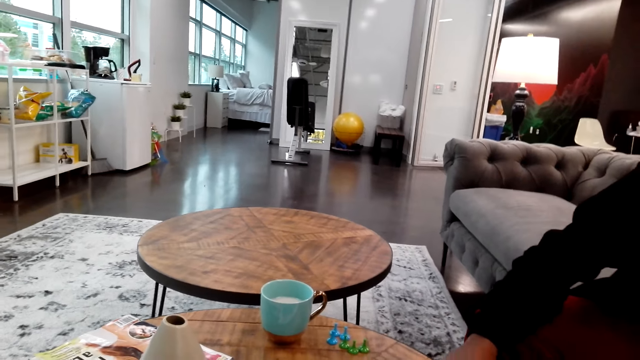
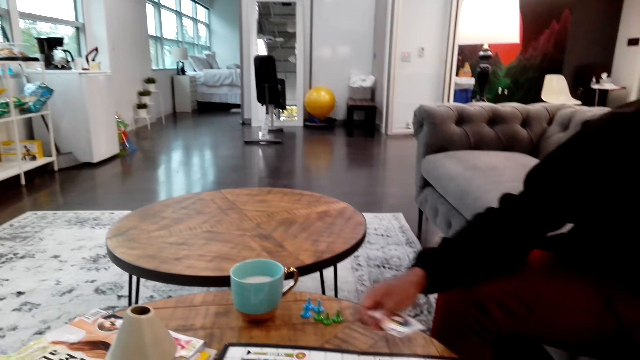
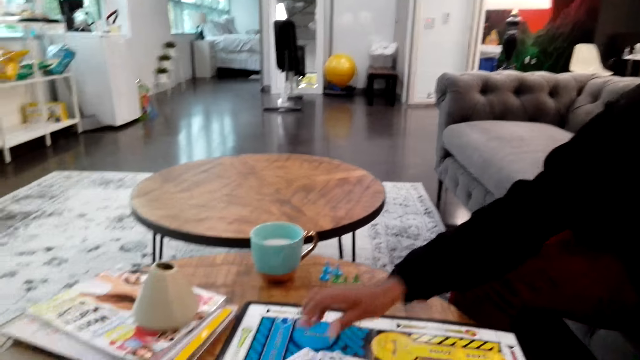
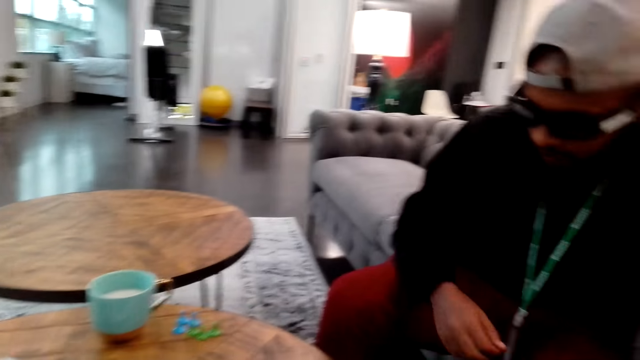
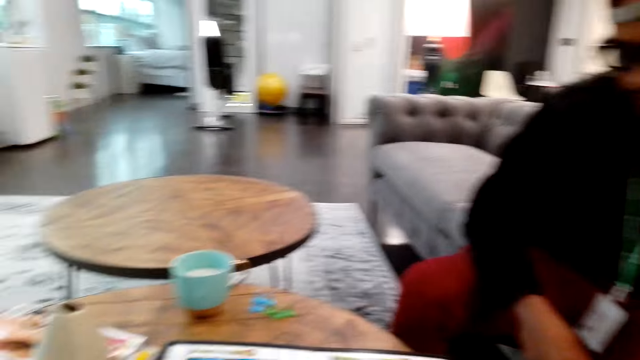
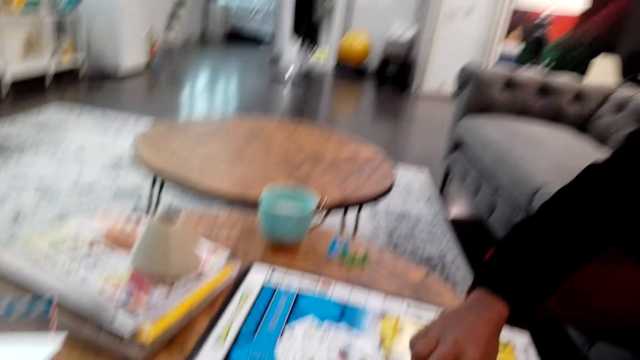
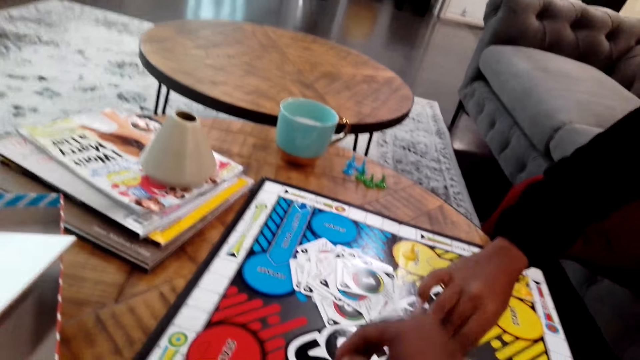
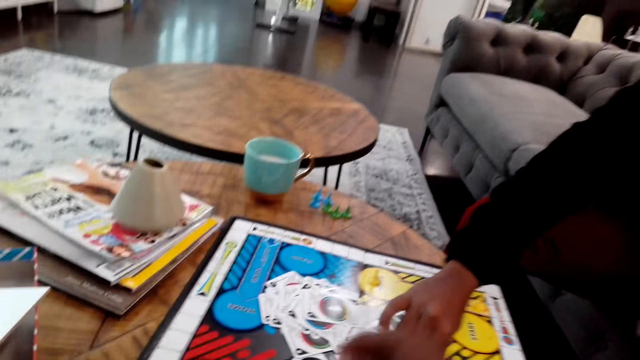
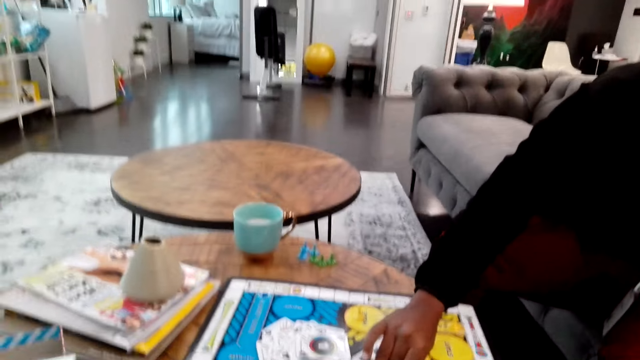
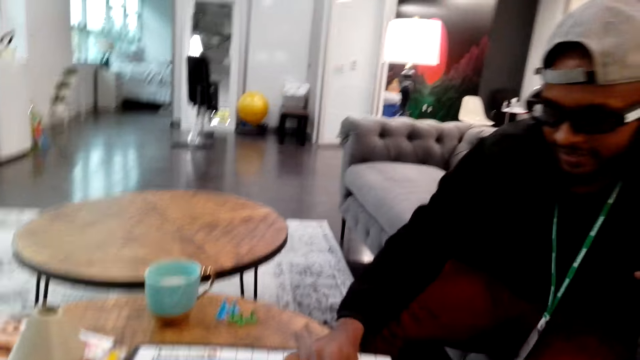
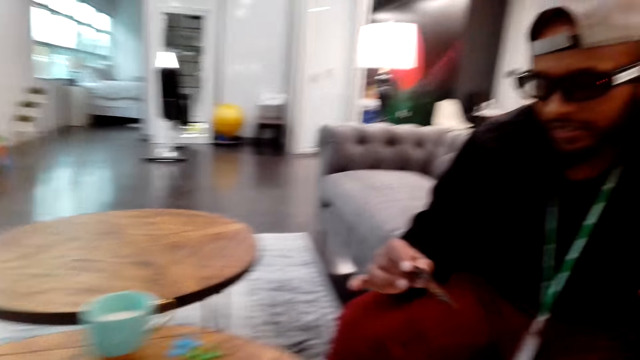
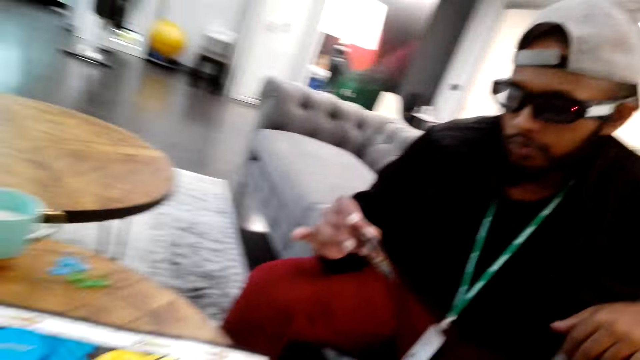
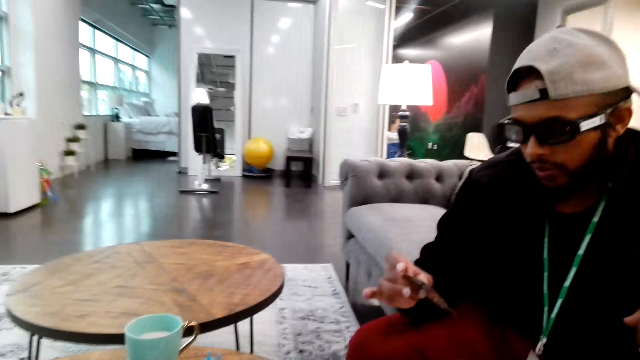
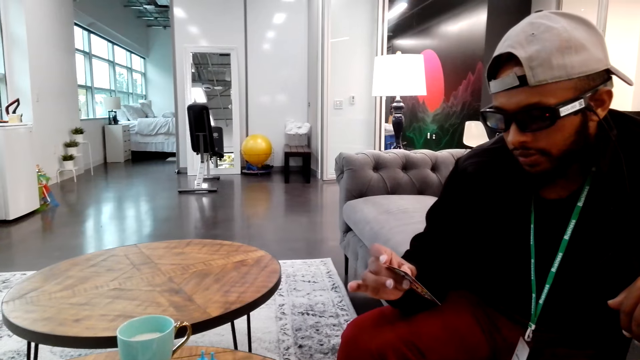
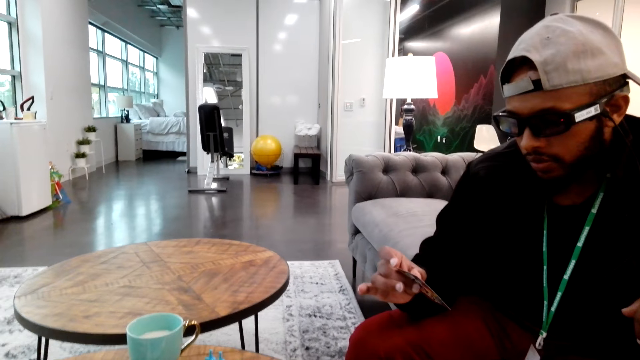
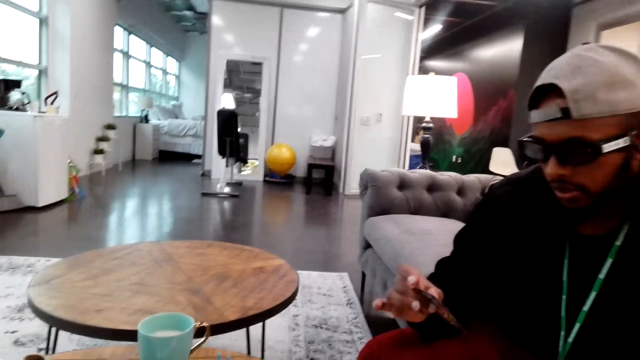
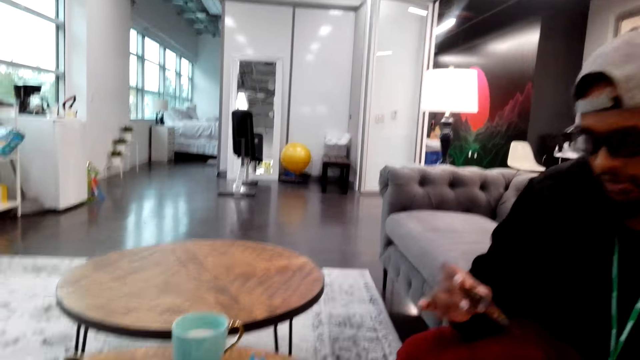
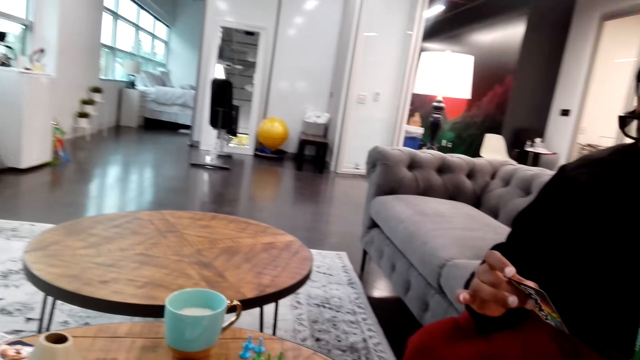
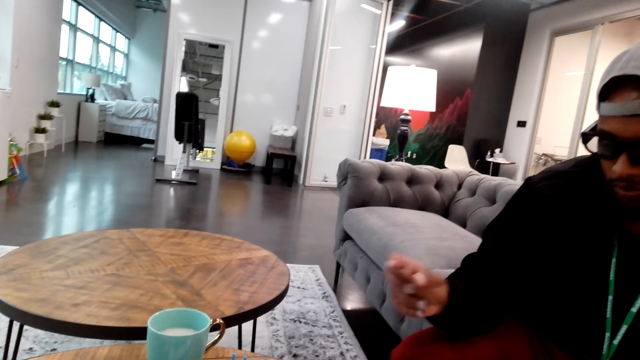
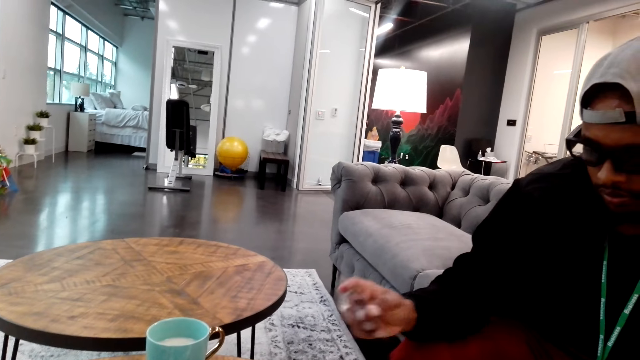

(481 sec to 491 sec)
A man places down a card. The camera wearer places down a card. The man picks up a card. The man looks at the card.

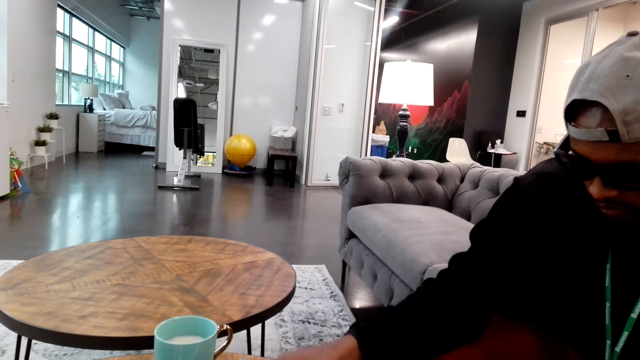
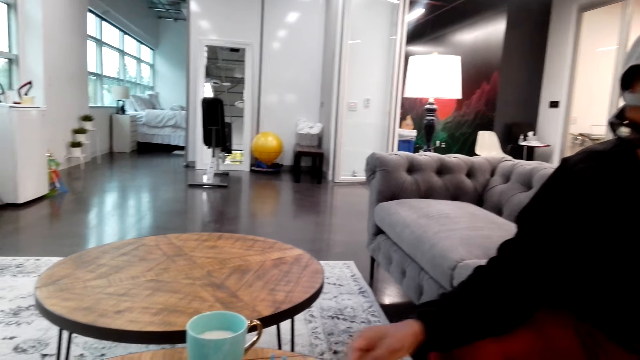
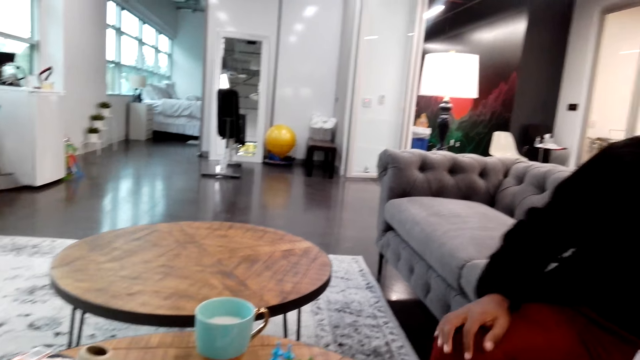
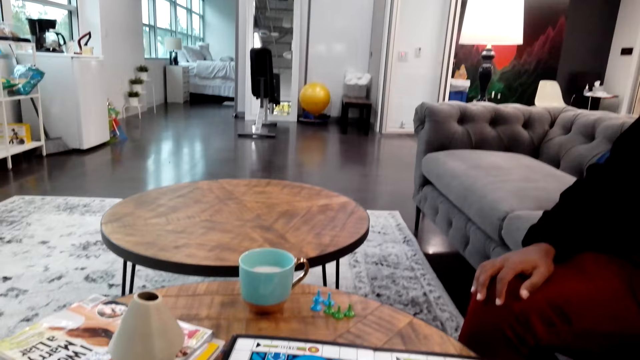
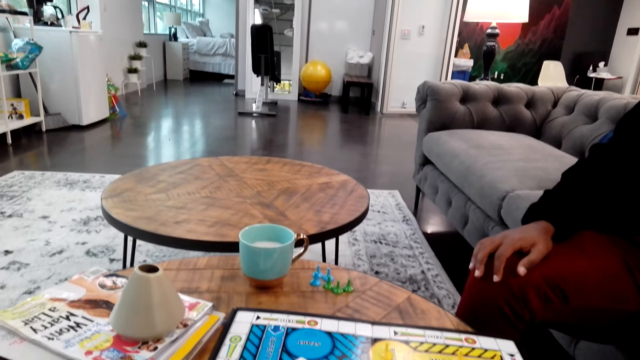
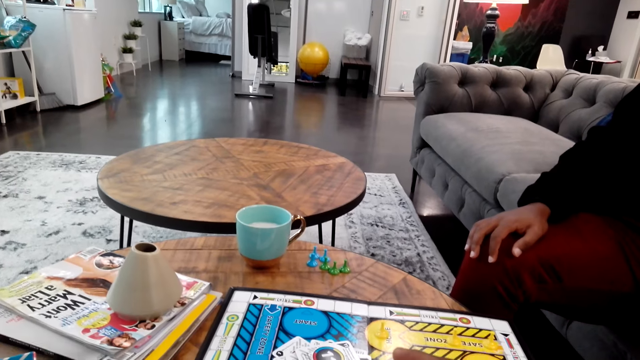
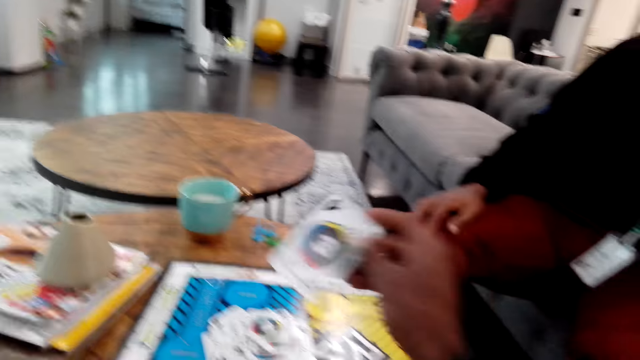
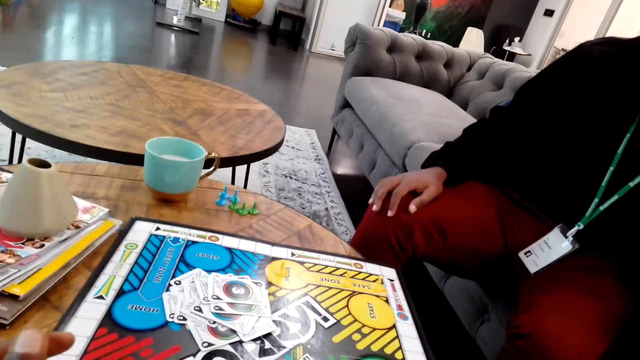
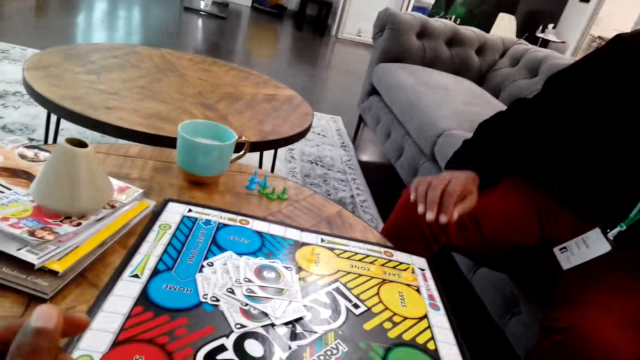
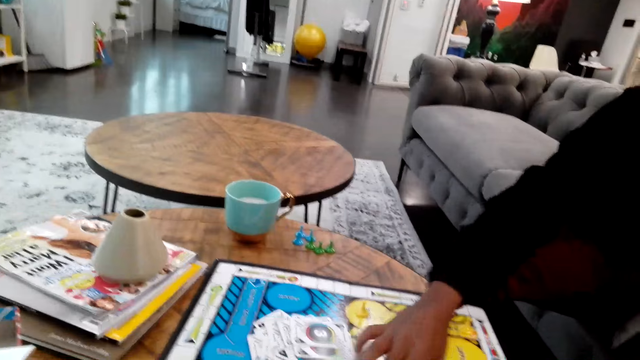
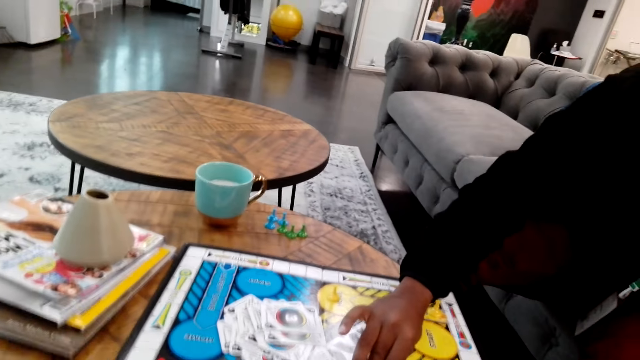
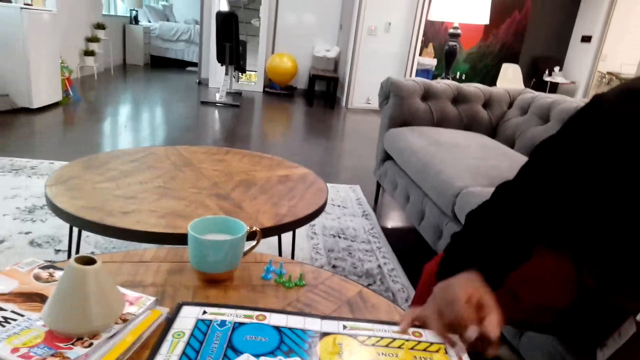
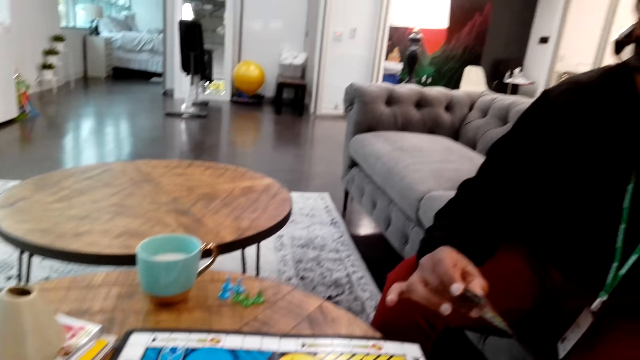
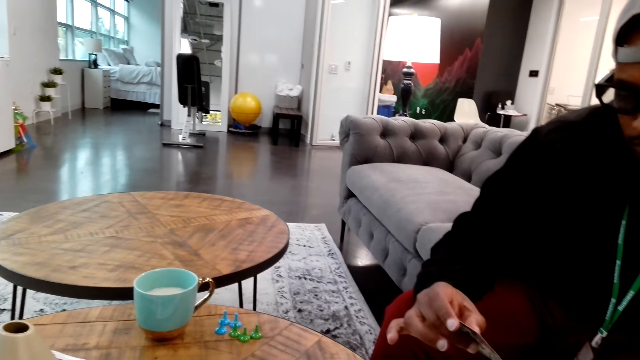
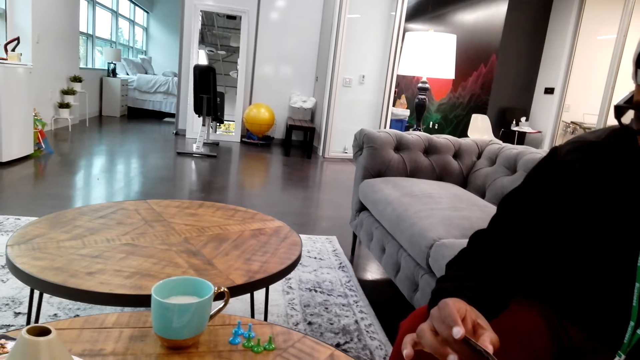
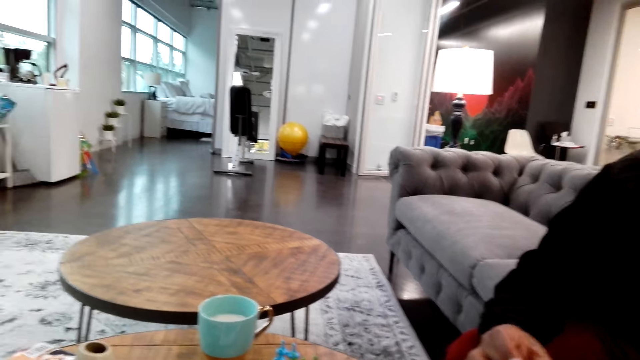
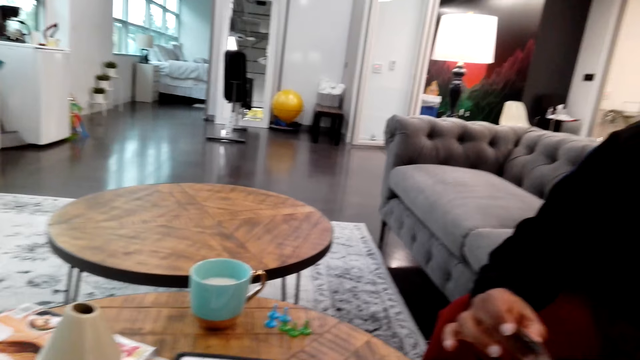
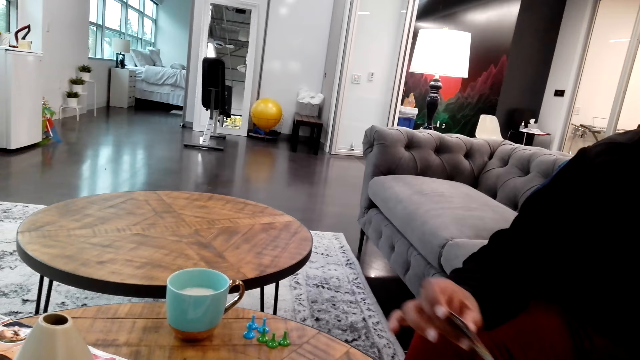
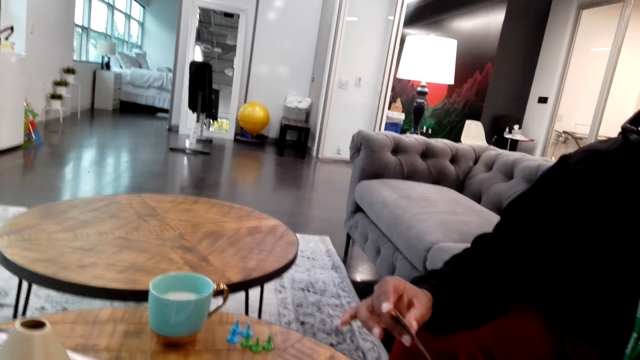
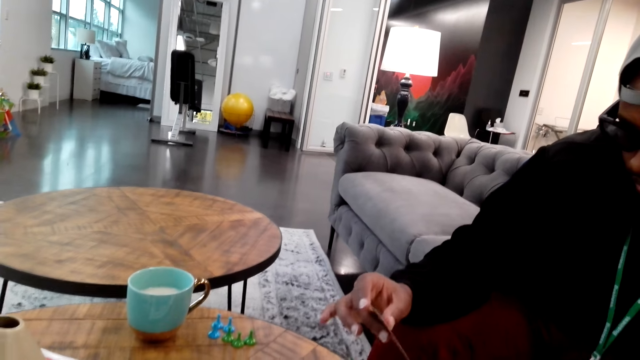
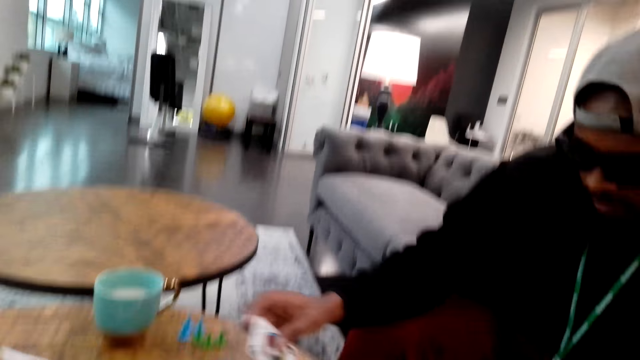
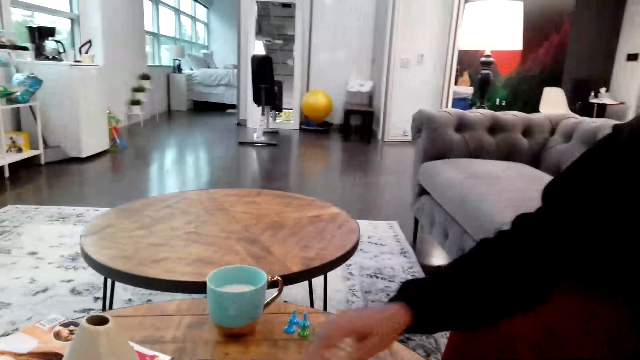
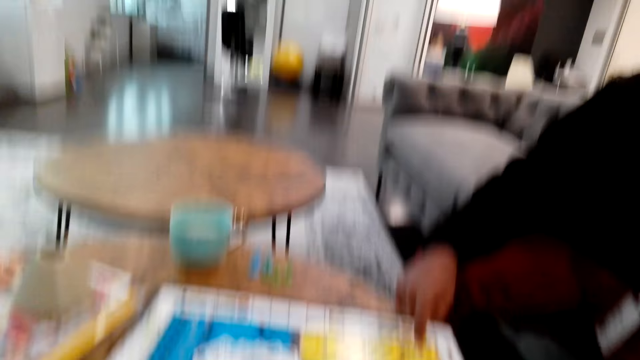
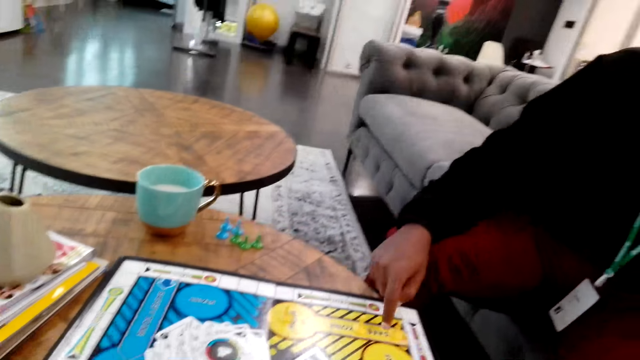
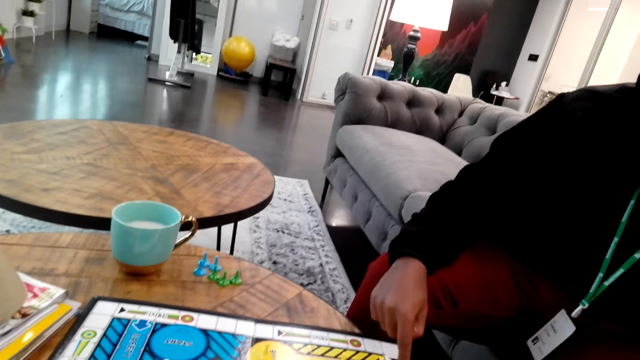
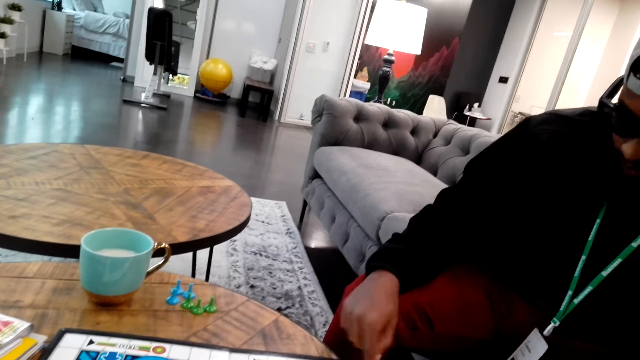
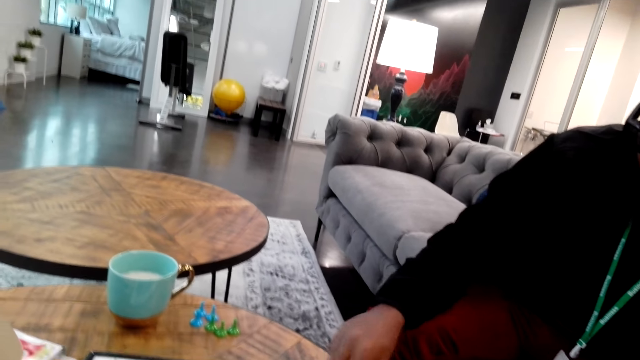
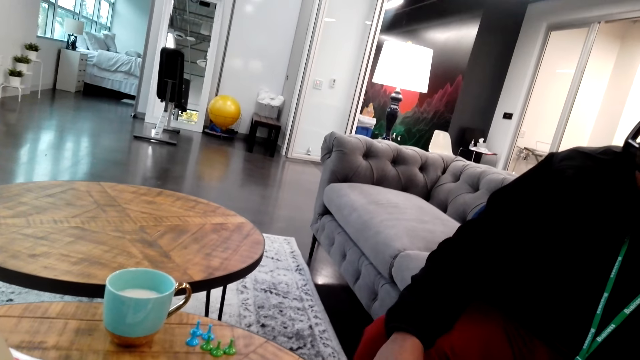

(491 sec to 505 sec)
The camera wearer throws down a card. They move a chessman. A man picks up a card. The man looks at the card and points at the gameboard.
